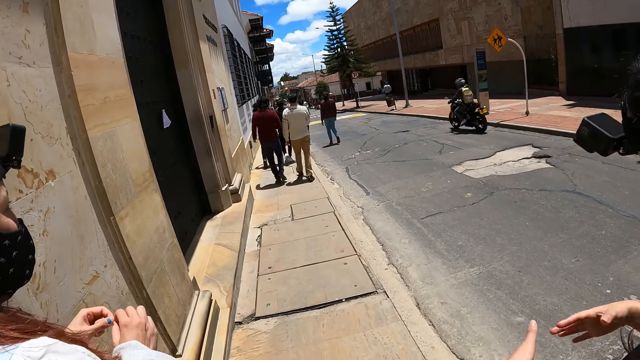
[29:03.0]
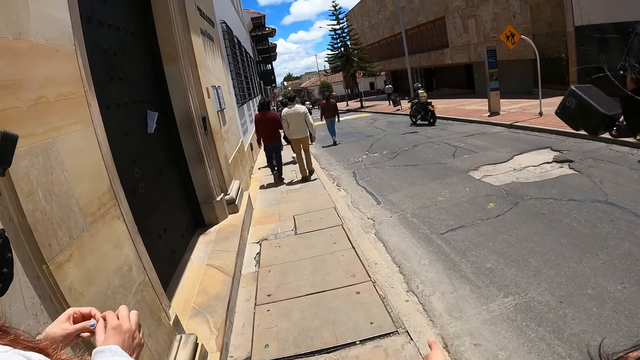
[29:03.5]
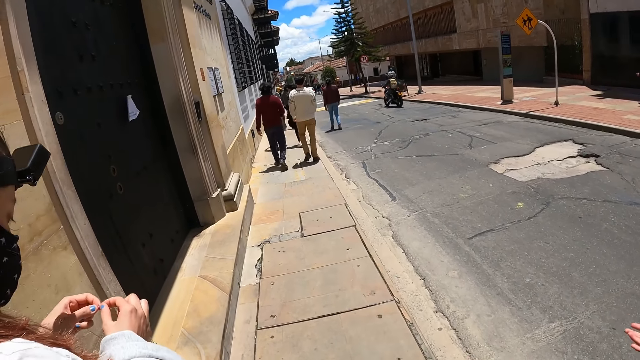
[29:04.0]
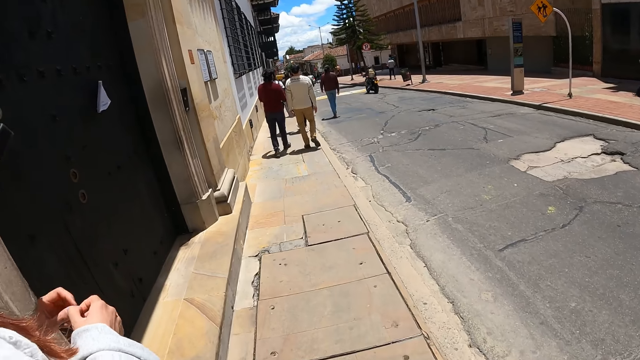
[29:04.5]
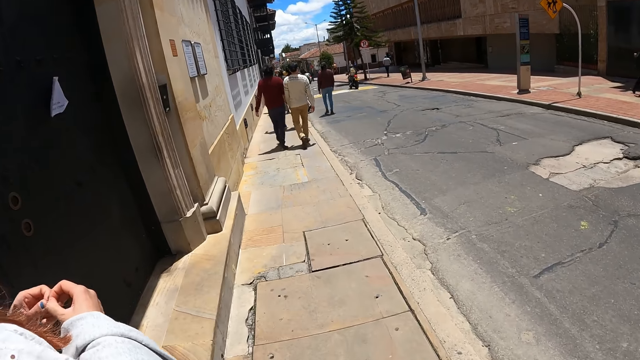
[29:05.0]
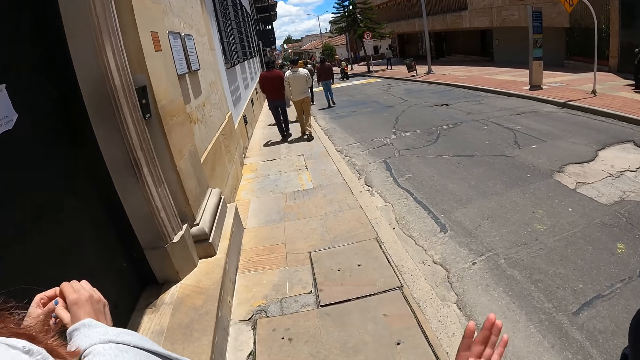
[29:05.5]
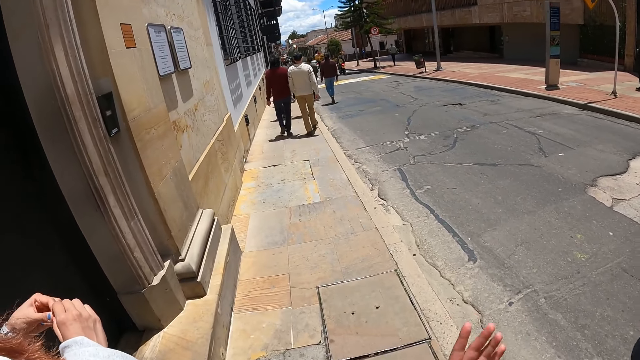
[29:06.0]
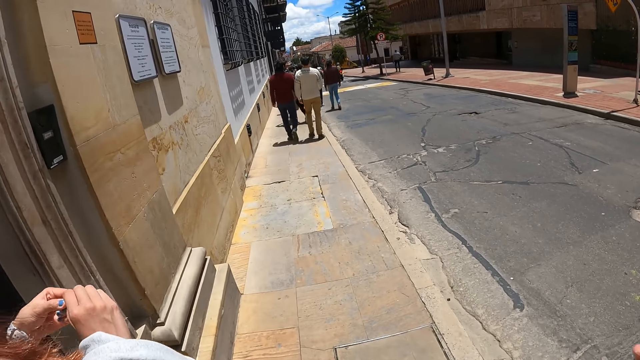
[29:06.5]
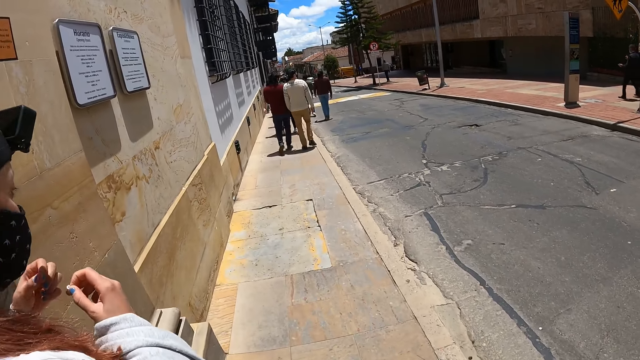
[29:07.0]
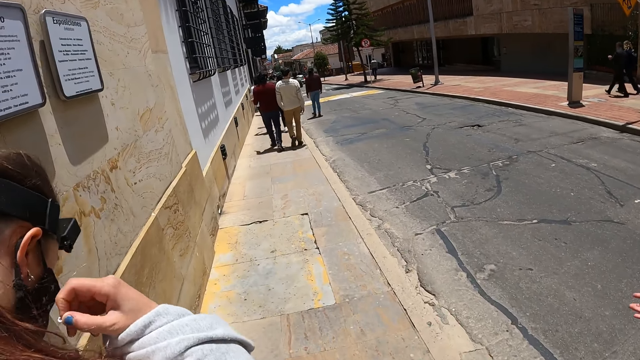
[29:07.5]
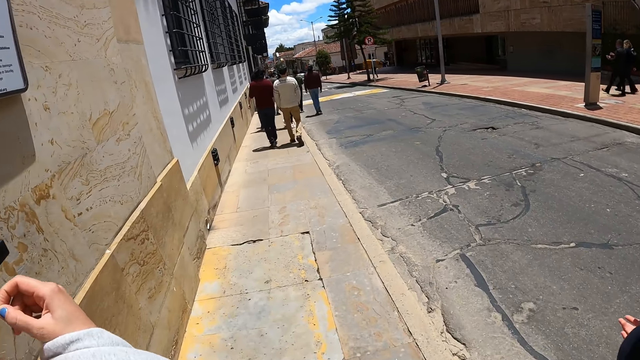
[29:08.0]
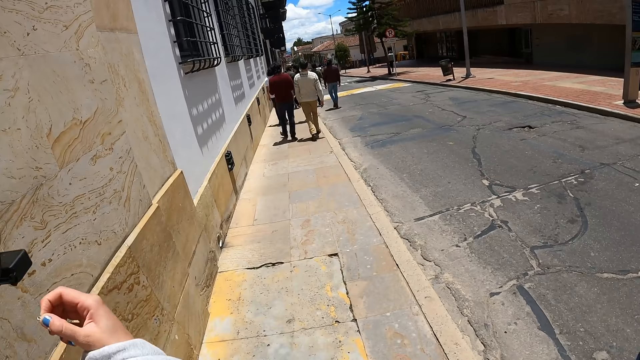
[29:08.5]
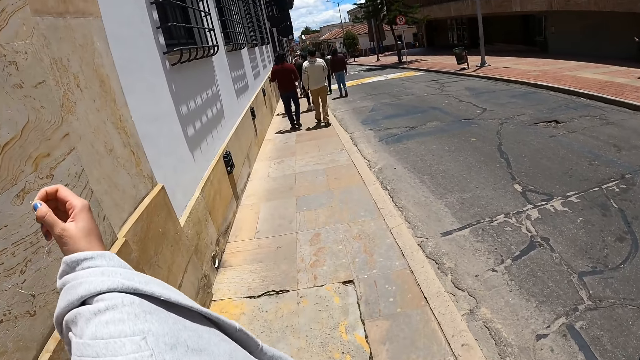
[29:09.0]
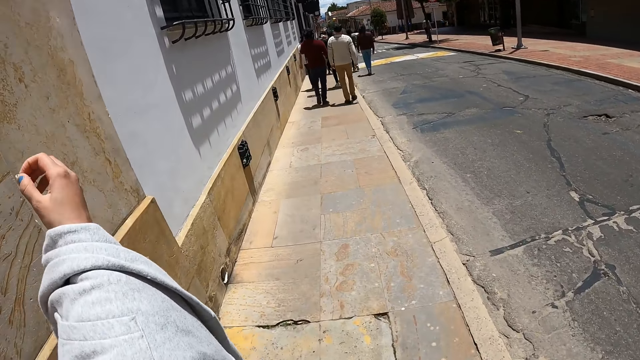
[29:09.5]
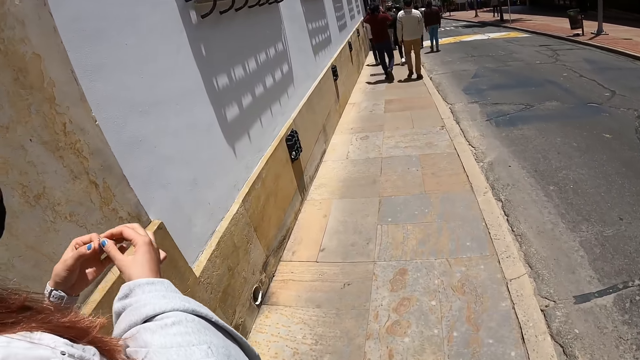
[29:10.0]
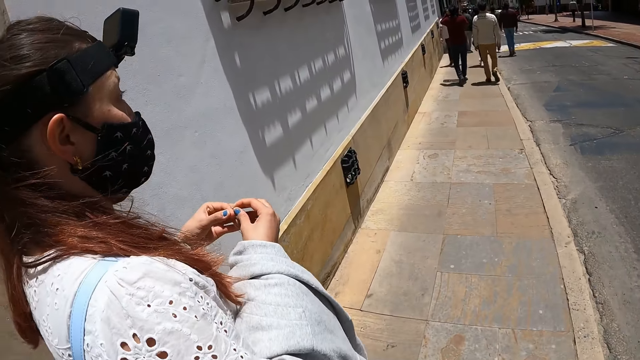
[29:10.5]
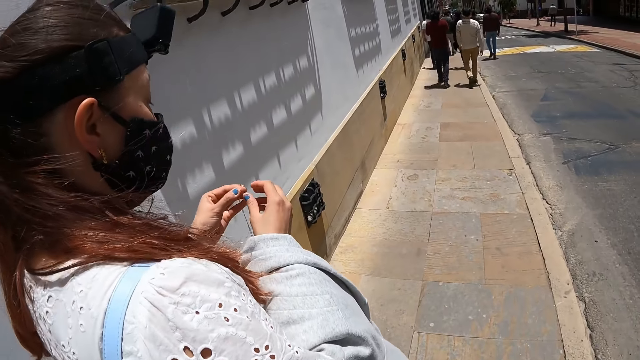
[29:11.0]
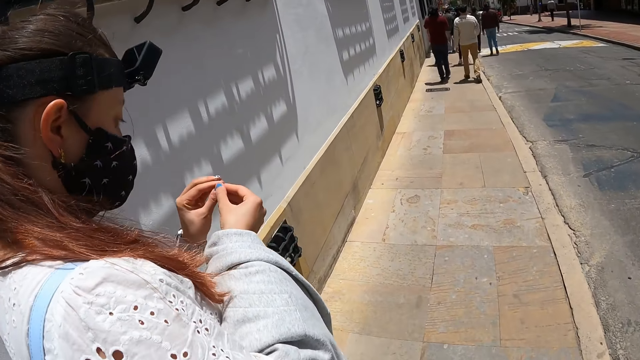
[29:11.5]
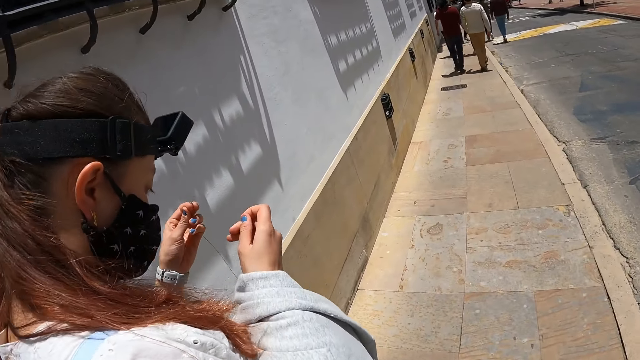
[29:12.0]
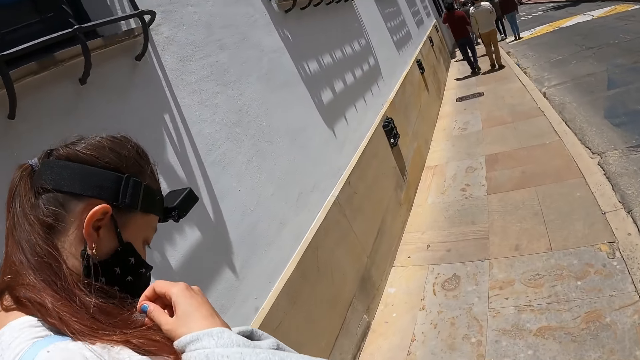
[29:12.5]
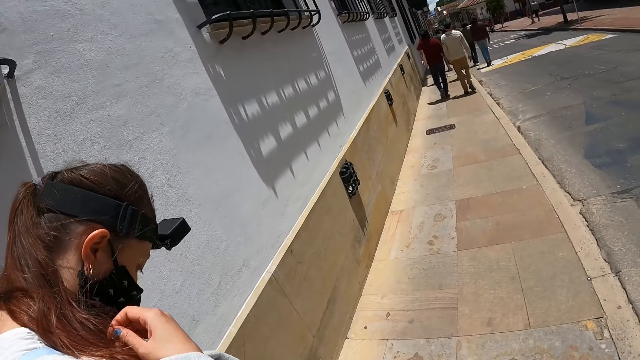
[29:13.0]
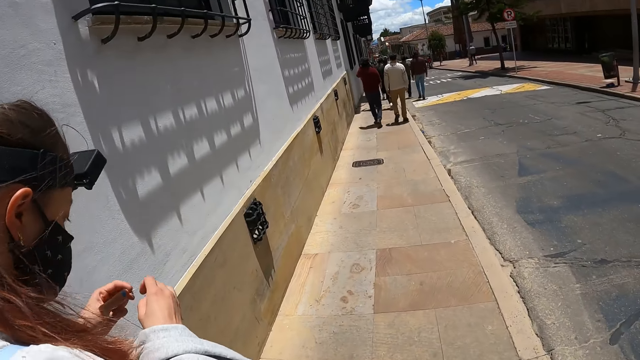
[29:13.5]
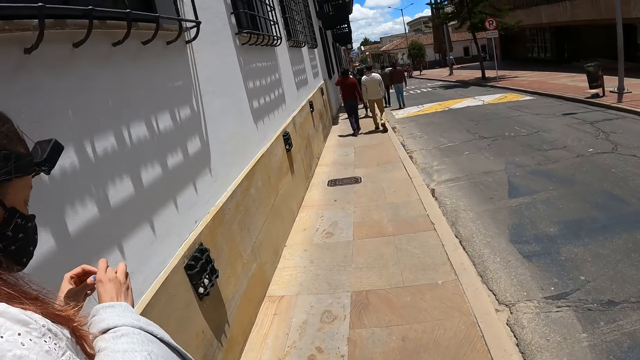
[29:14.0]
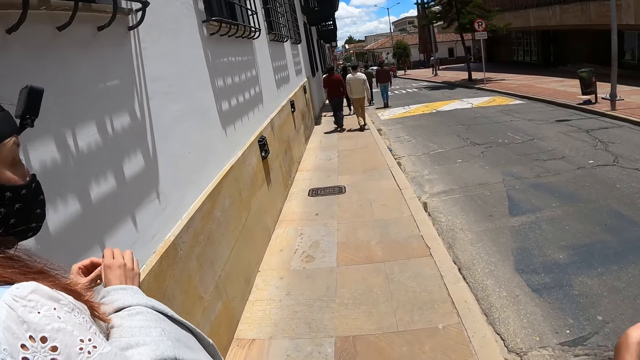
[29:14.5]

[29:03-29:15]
A woman adjusts the necklace.

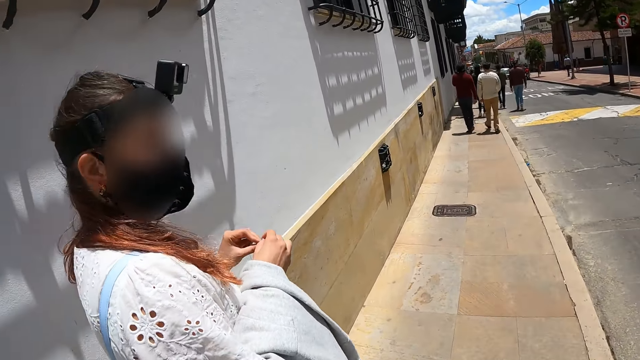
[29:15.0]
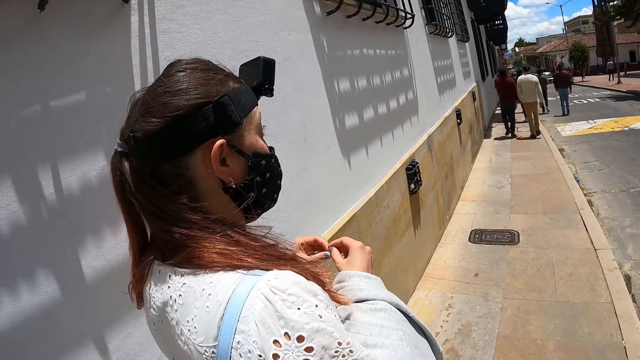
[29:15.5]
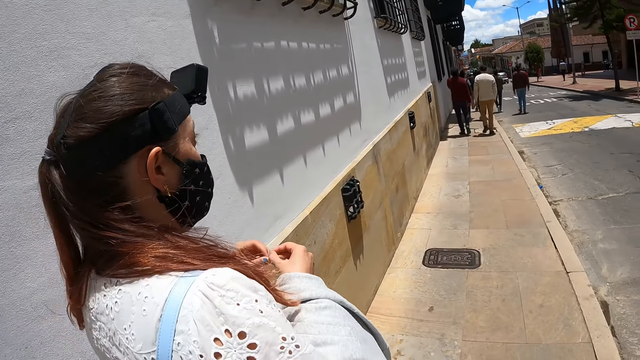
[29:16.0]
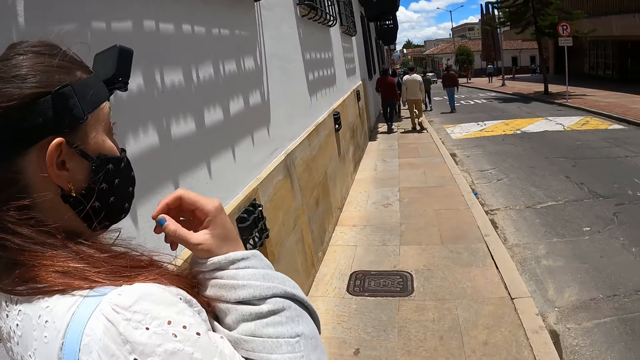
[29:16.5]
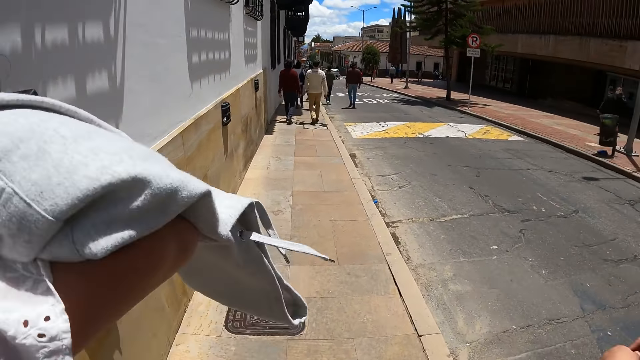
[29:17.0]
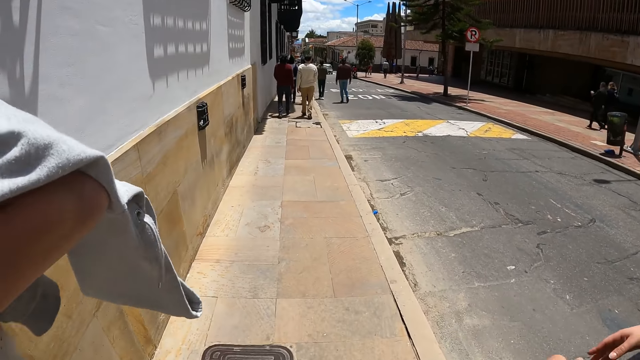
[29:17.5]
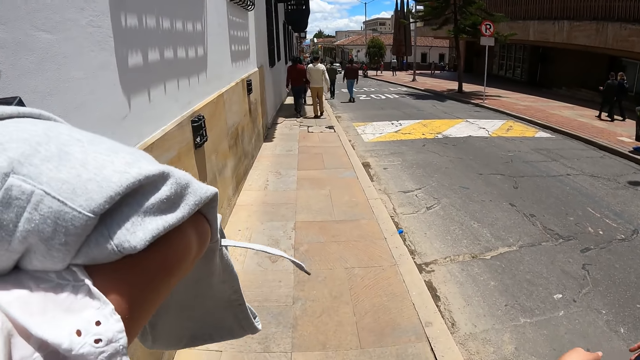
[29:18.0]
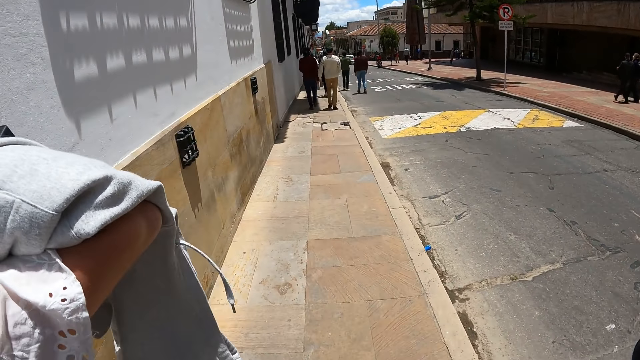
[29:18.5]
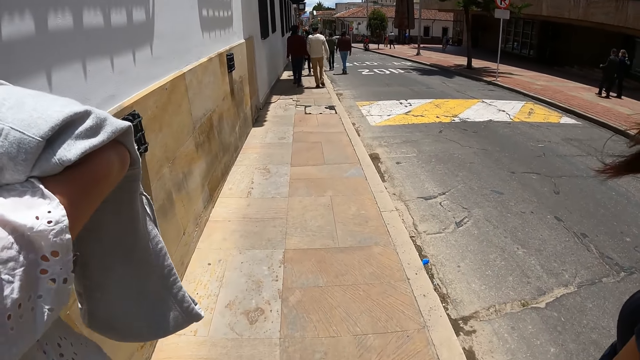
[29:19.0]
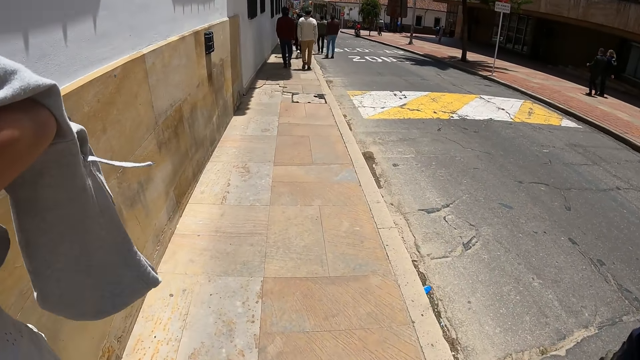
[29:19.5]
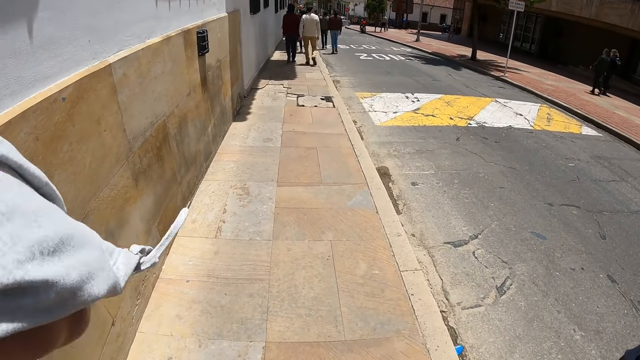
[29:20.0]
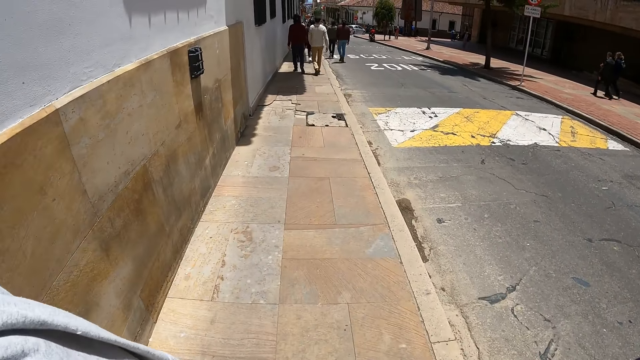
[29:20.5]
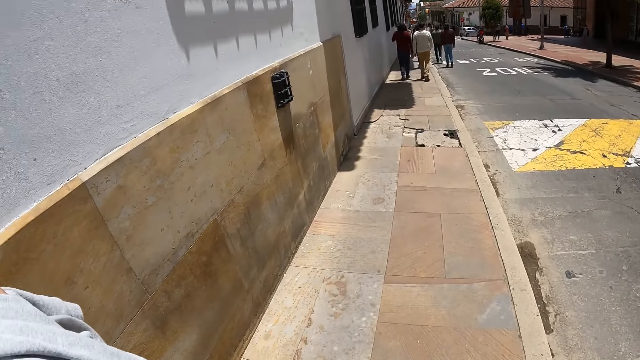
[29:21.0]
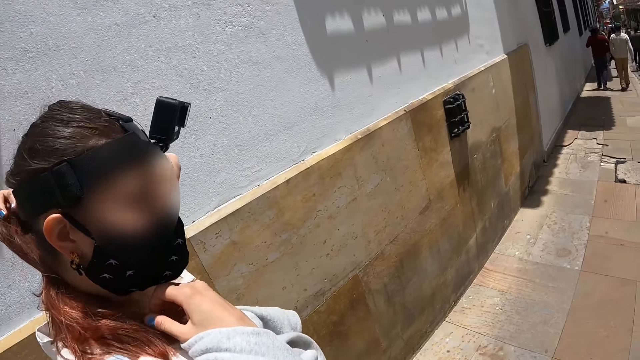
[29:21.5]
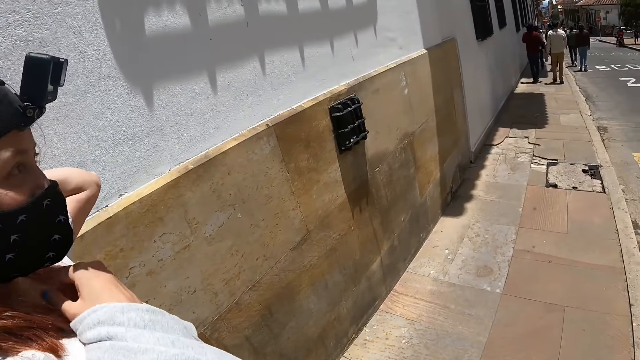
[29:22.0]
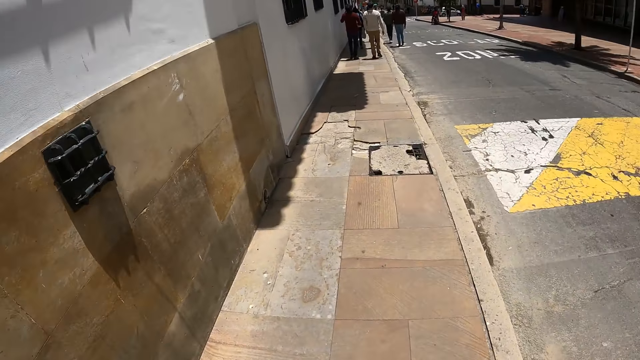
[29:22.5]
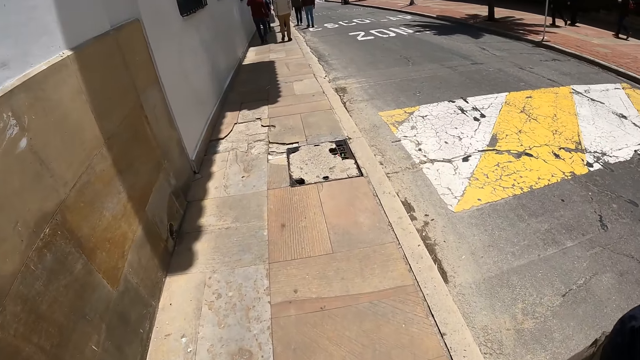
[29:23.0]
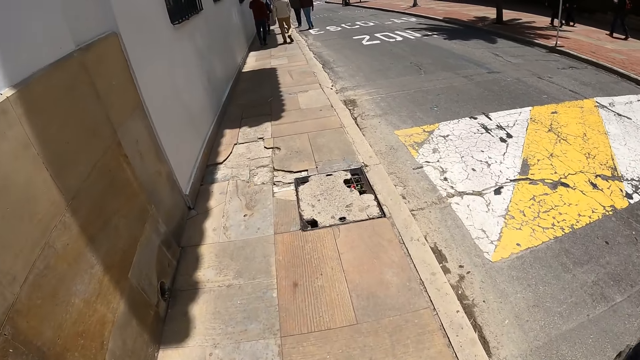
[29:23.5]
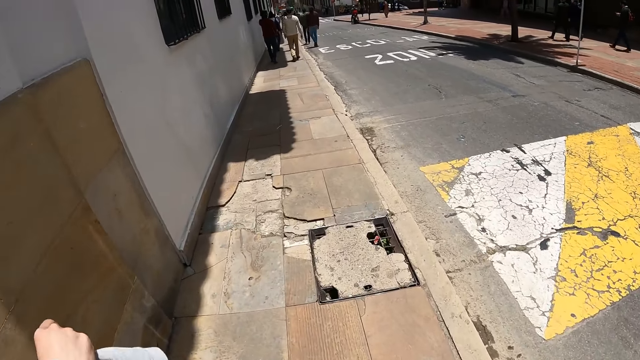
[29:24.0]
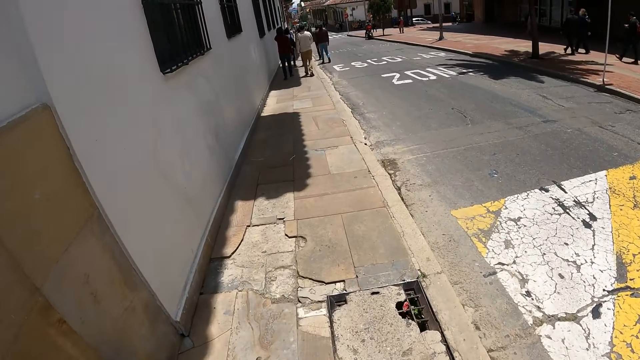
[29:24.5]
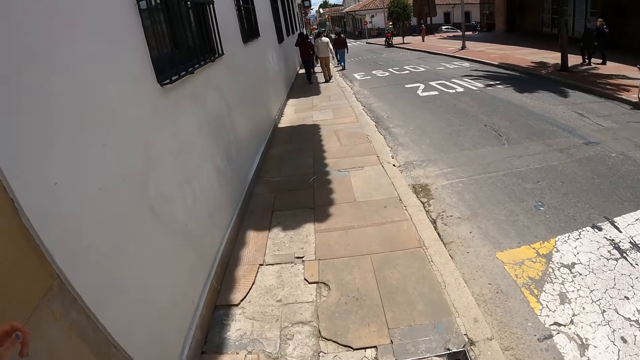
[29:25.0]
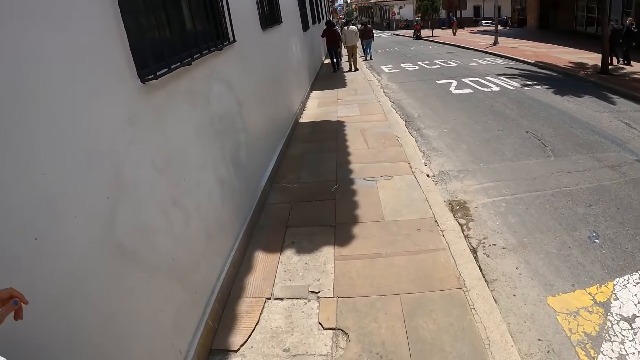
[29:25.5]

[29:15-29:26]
A woman wears the necklace.
